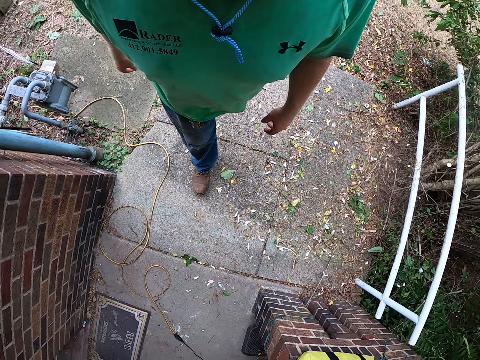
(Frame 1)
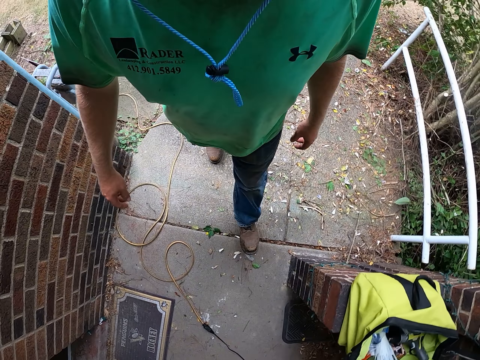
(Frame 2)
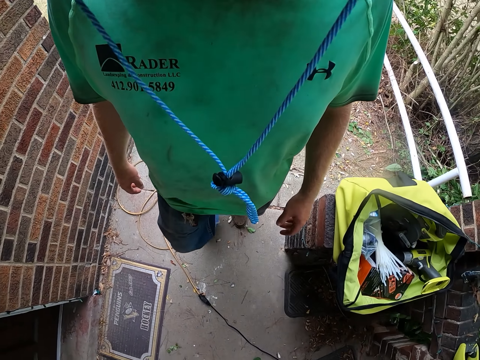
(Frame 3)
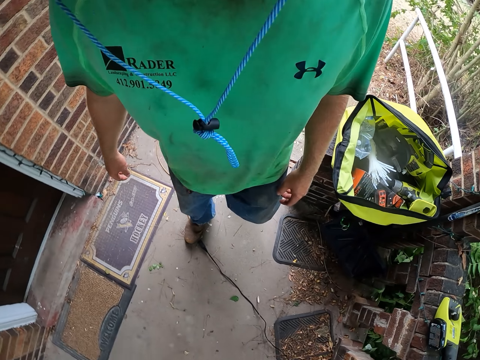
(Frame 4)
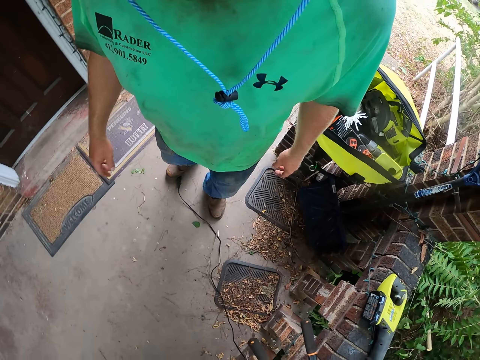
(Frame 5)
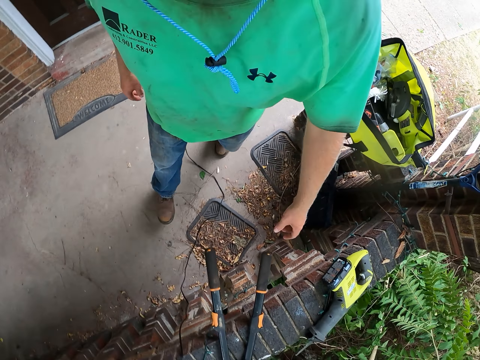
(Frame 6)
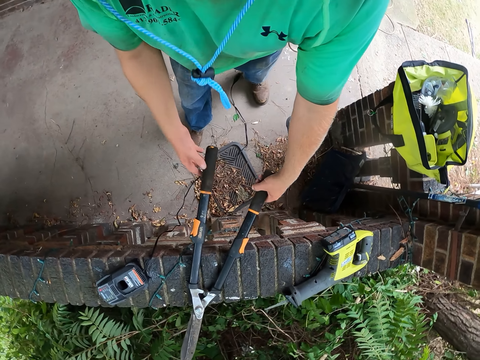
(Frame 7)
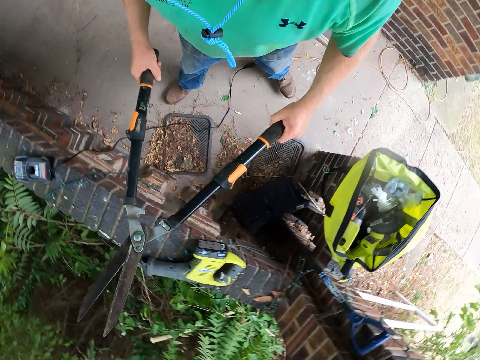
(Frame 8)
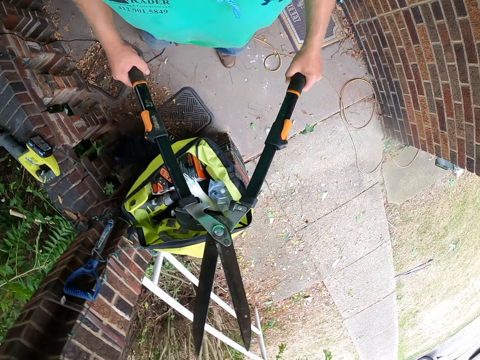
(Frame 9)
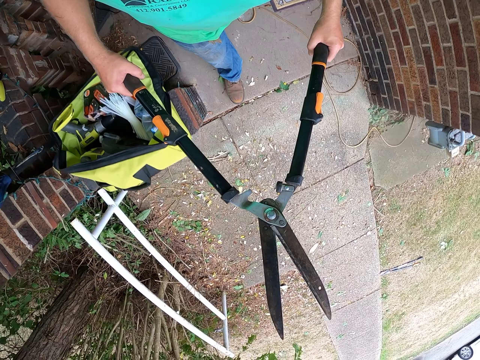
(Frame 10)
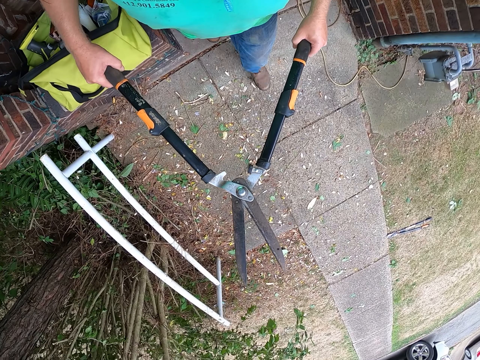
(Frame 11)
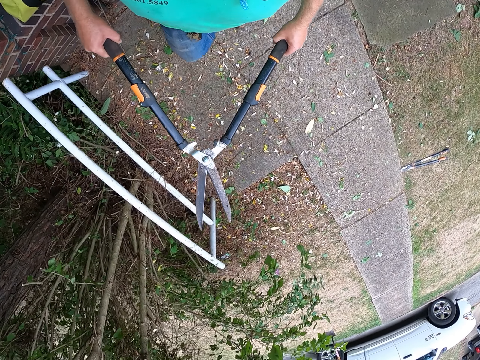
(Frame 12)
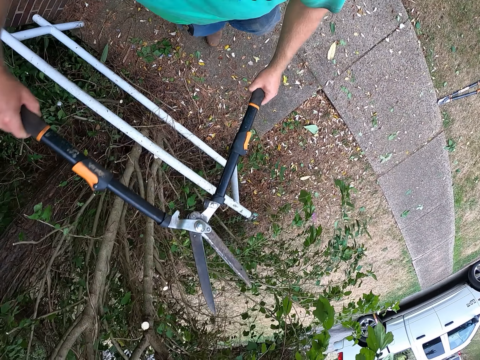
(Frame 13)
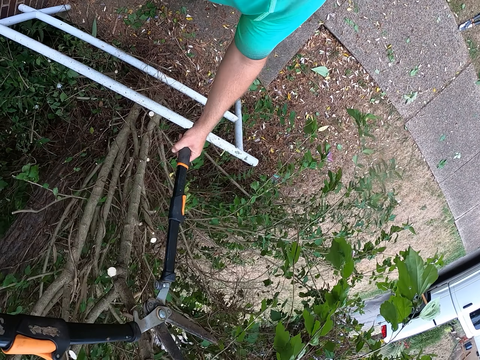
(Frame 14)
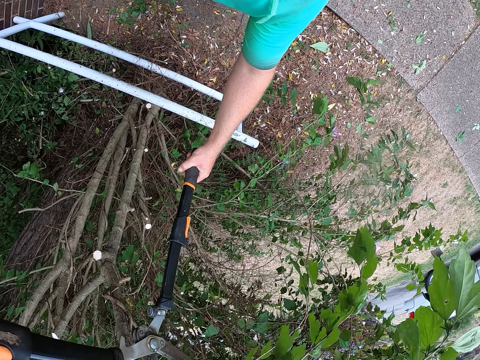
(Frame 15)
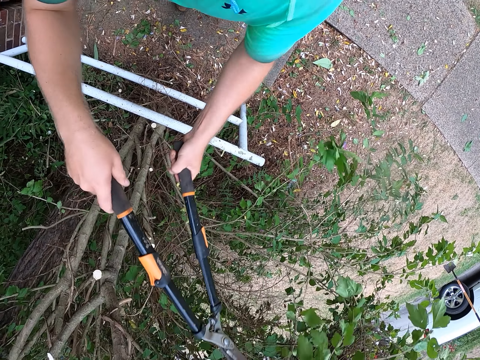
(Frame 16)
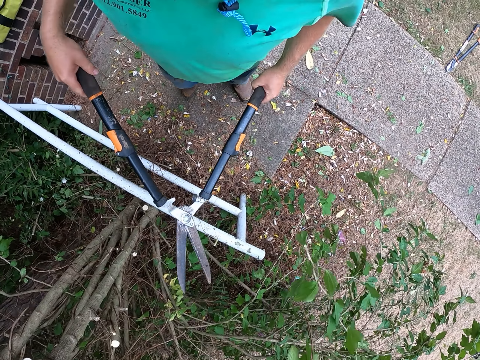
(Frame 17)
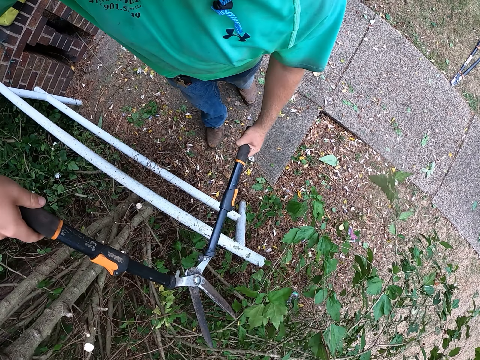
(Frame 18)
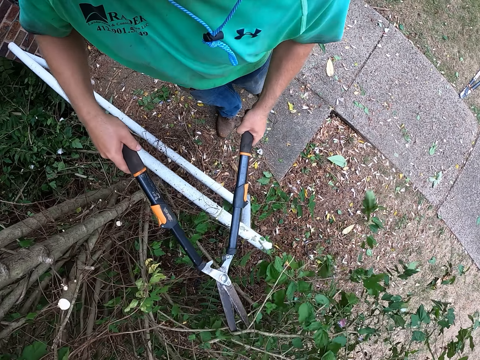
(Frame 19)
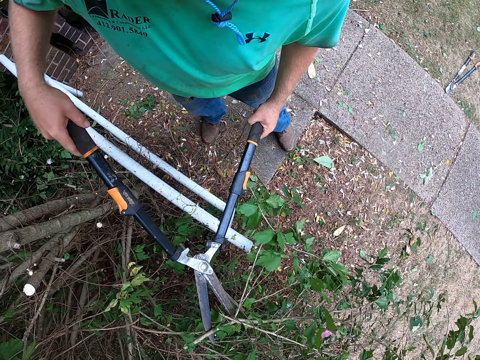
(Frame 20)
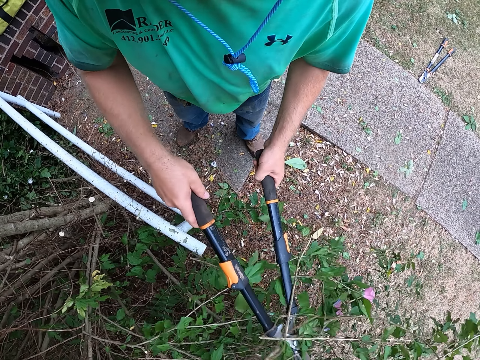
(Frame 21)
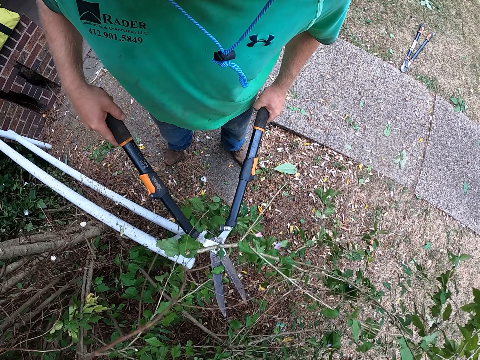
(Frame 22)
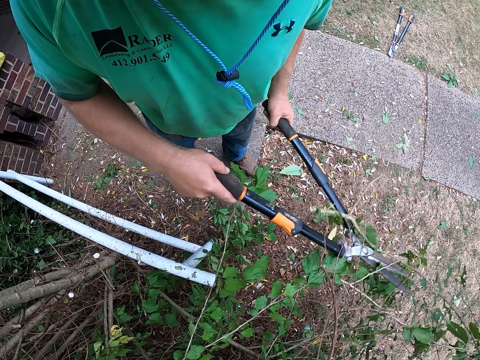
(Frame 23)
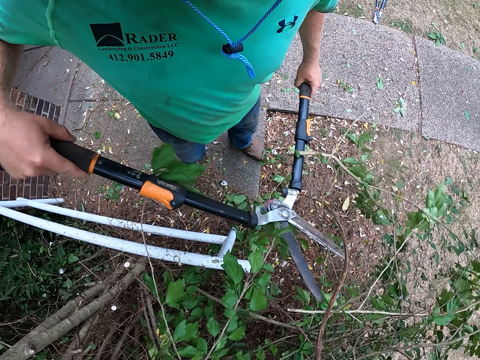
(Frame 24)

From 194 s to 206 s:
The camera wearer picks up a shear from the pavement with his left hand. He holds the shear with his hands. He moves the pruning shears with both hands. He trims the tree with the shear in his hands. He cuts flowers with the pruning shears.

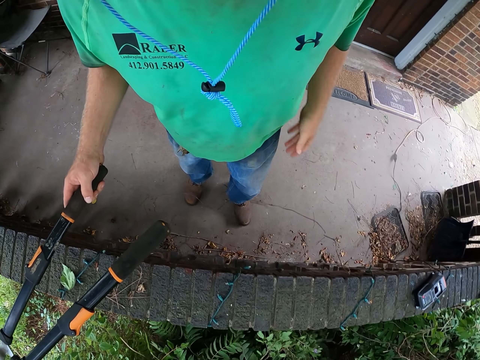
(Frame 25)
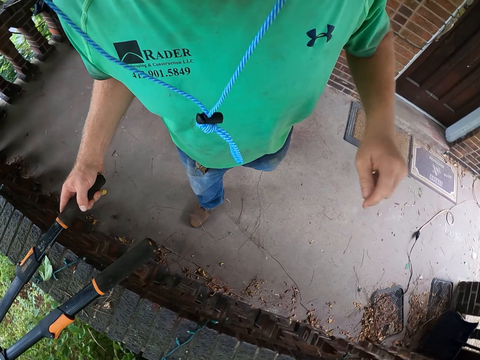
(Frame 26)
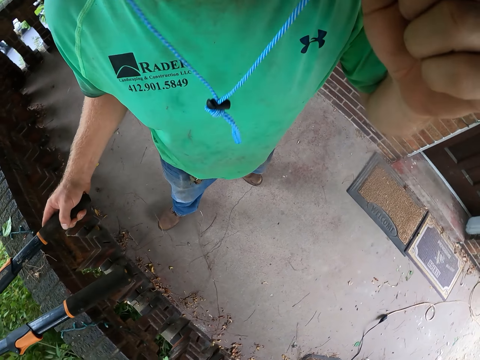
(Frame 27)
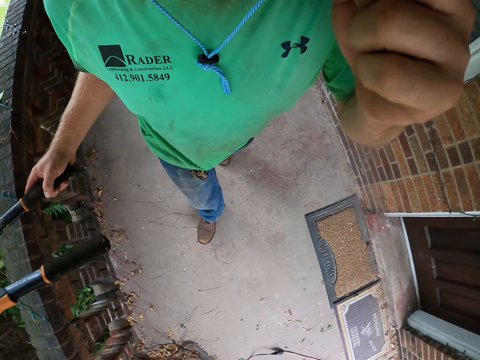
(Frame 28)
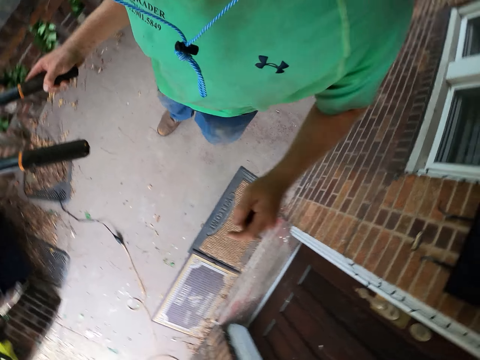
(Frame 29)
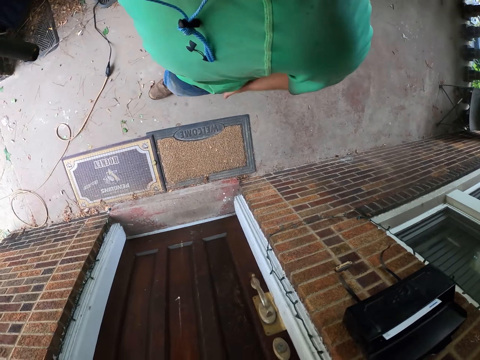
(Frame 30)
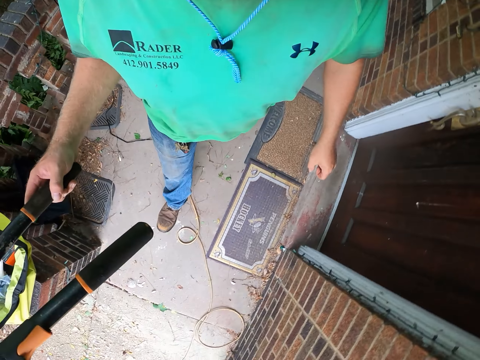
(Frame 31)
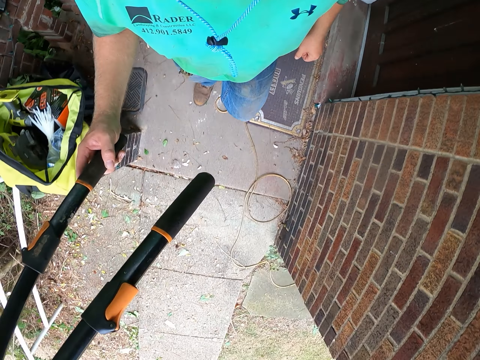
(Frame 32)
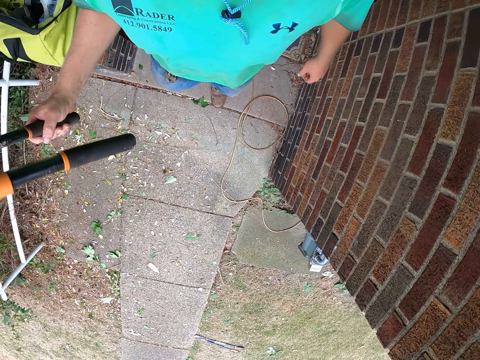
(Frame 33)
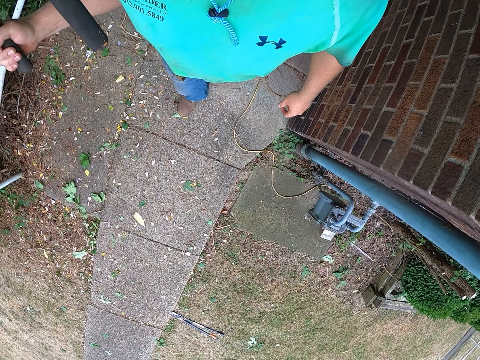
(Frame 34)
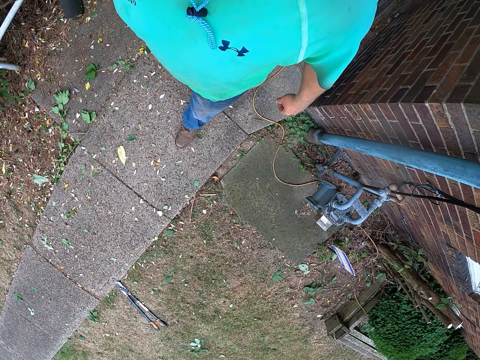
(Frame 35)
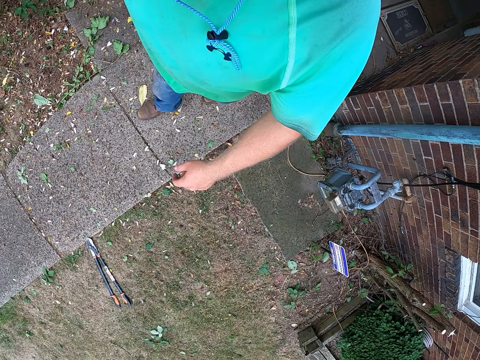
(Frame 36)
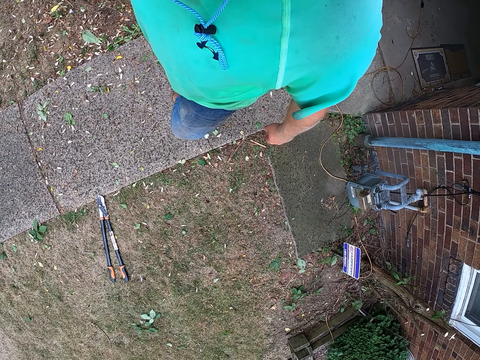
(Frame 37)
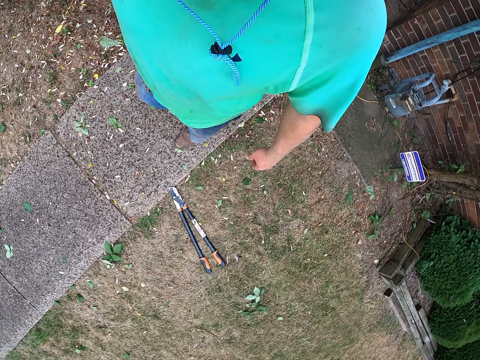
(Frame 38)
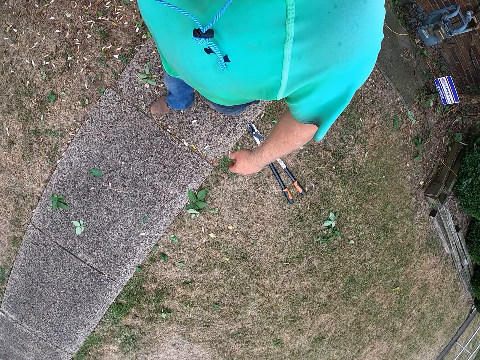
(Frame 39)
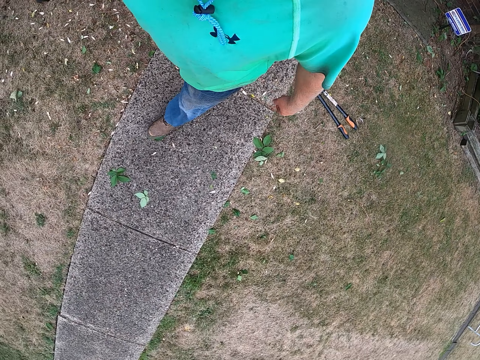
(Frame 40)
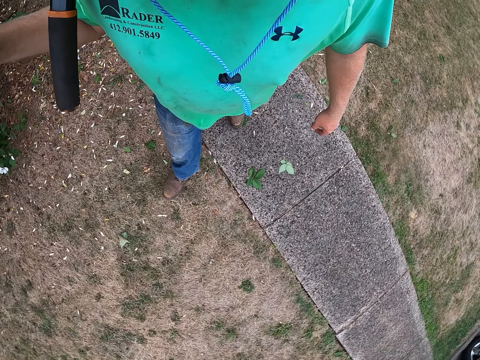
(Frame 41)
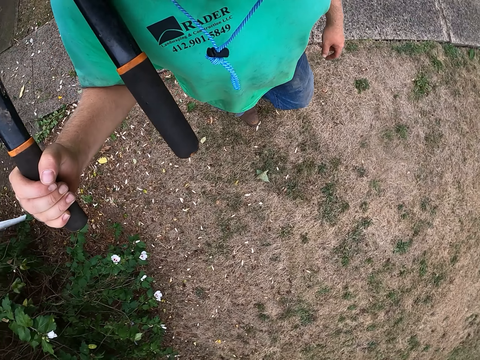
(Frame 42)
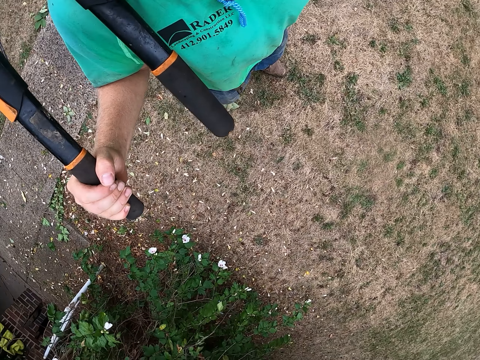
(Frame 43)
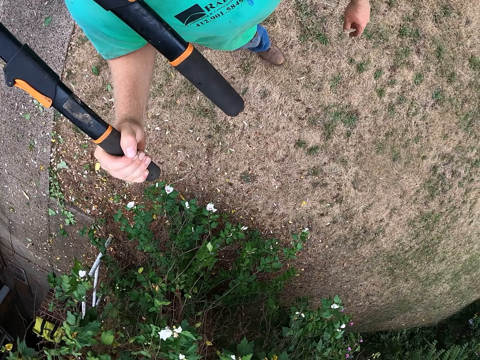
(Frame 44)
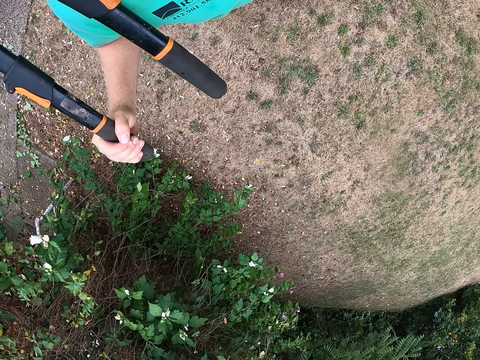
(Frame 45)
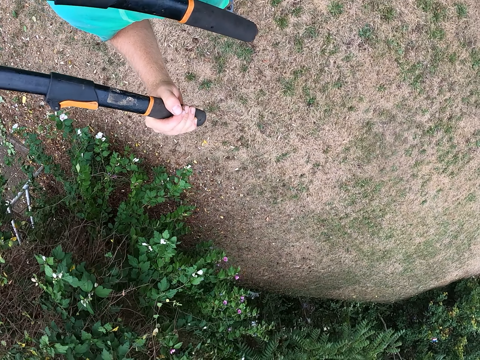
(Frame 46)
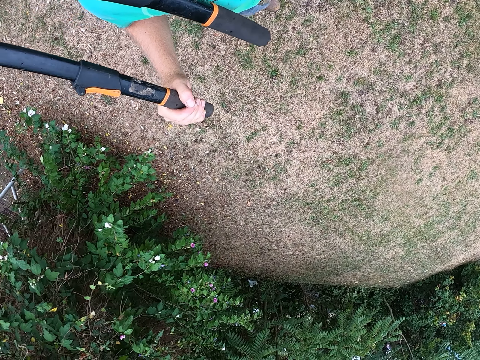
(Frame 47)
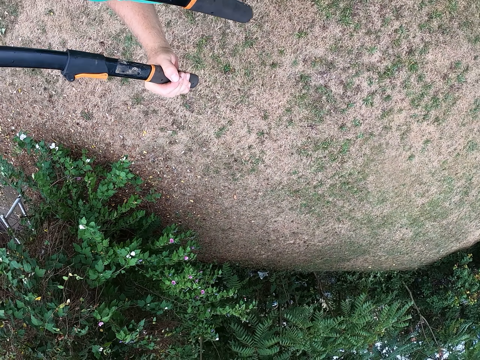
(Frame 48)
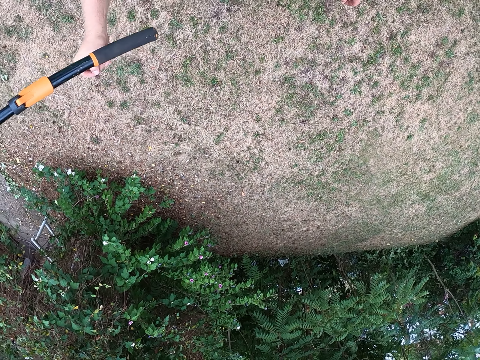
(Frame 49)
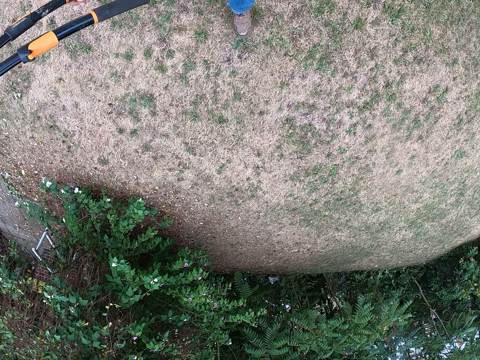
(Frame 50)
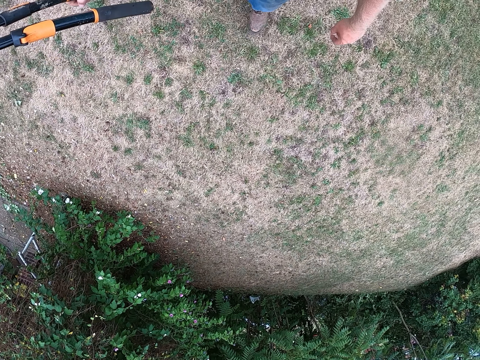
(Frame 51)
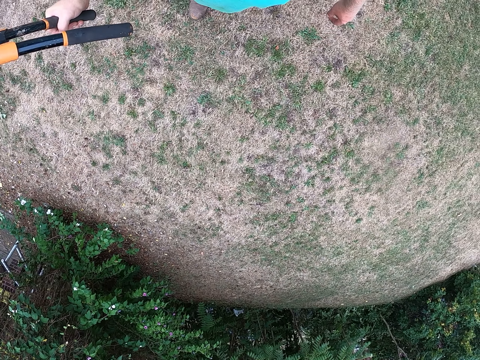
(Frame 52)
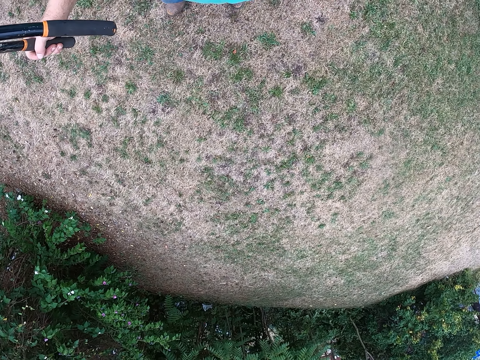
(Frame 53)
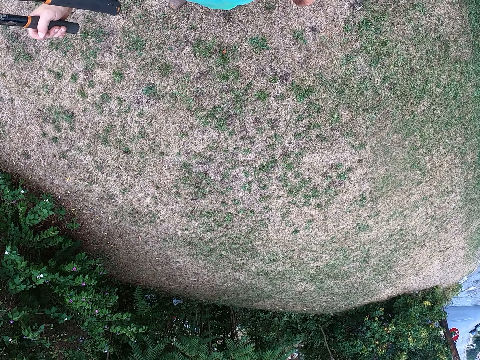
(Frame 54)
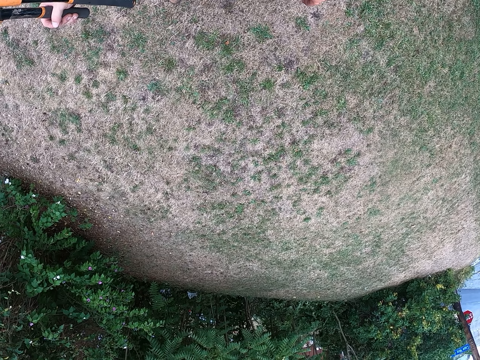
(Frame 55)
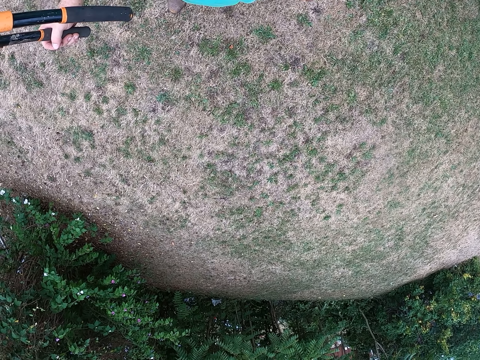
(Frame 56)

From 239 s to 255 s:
The camera wearer touches his face with his left hand. He walks outside.
